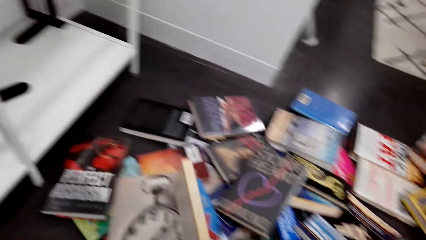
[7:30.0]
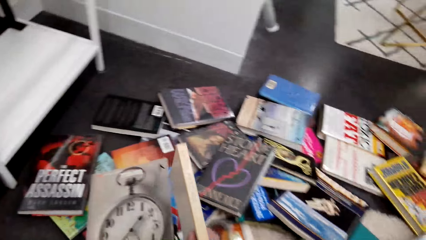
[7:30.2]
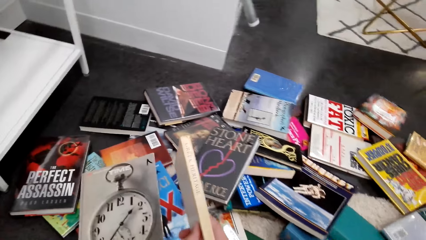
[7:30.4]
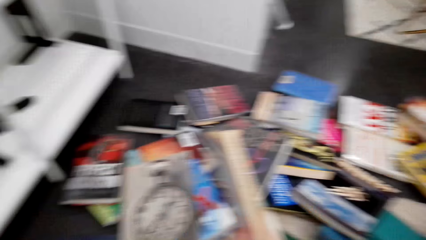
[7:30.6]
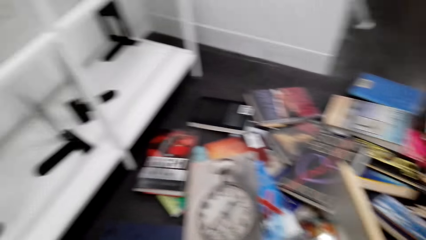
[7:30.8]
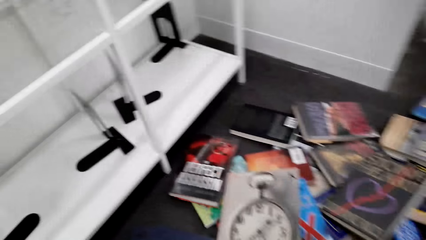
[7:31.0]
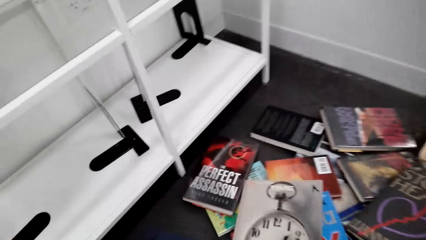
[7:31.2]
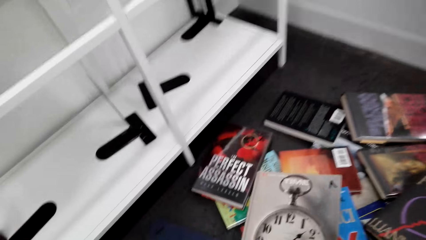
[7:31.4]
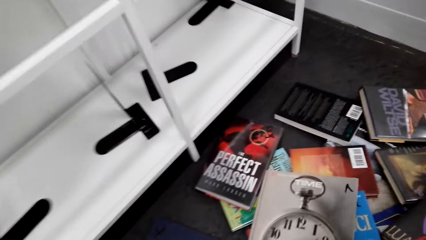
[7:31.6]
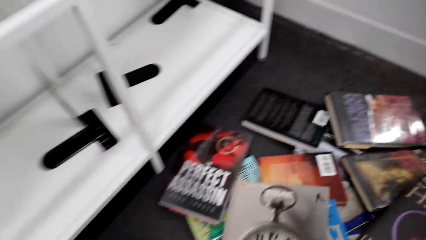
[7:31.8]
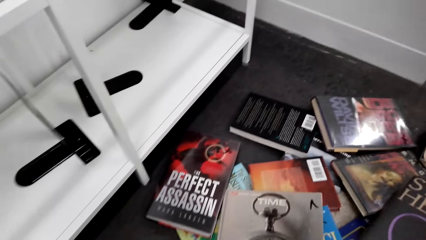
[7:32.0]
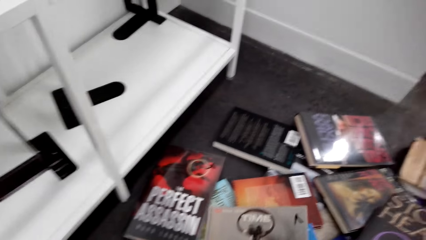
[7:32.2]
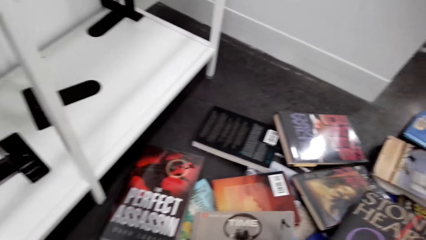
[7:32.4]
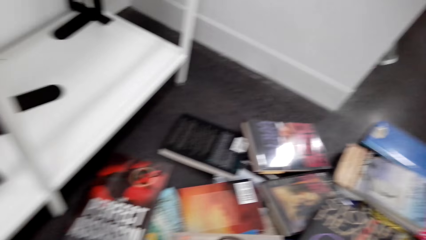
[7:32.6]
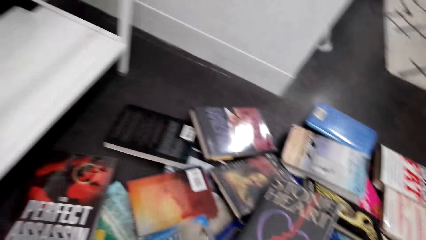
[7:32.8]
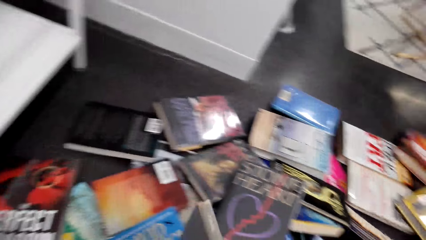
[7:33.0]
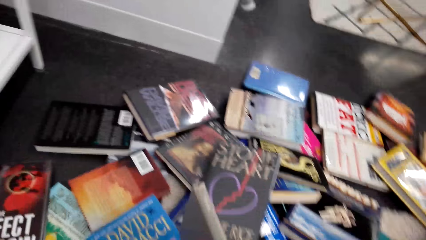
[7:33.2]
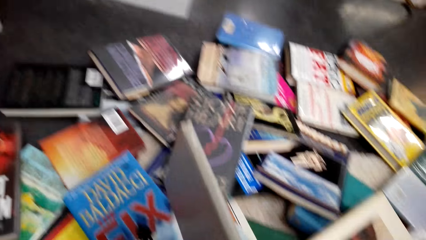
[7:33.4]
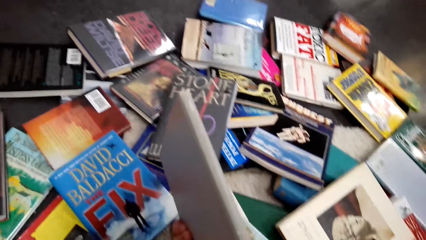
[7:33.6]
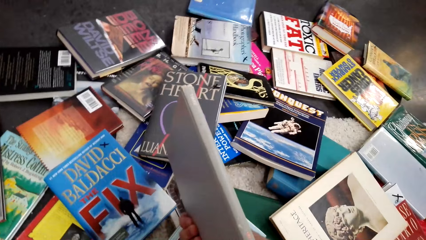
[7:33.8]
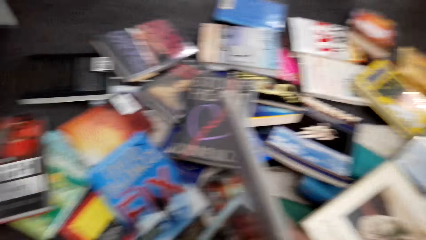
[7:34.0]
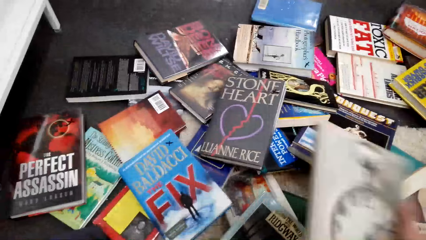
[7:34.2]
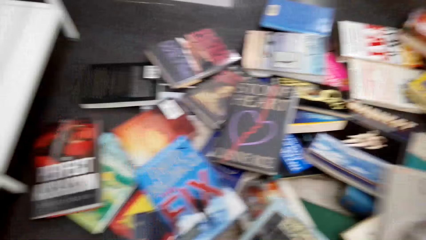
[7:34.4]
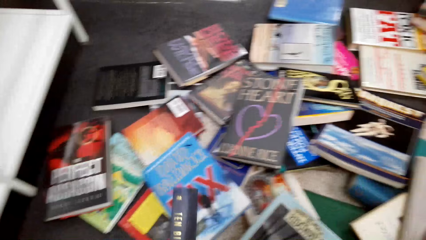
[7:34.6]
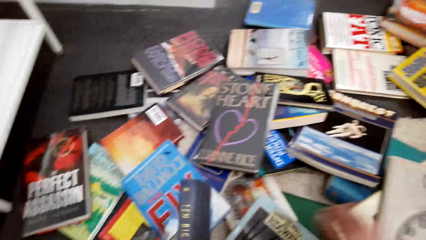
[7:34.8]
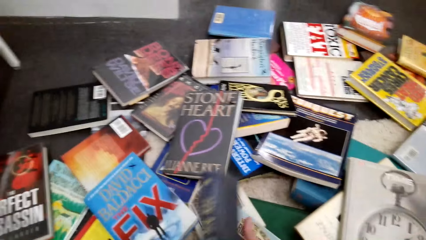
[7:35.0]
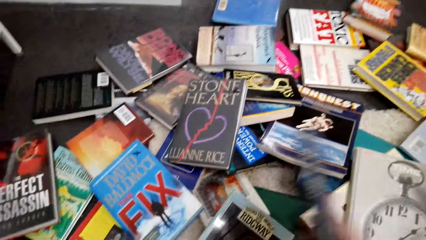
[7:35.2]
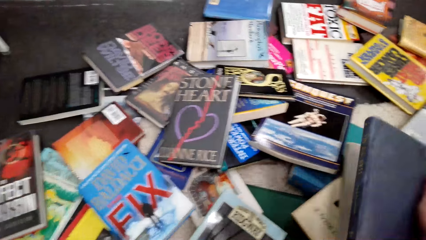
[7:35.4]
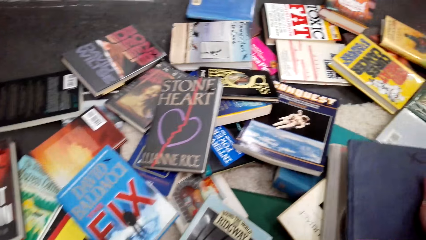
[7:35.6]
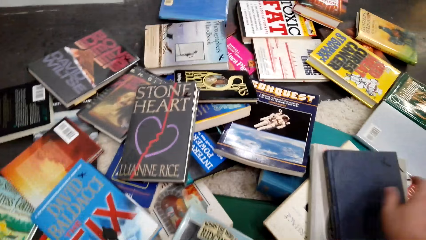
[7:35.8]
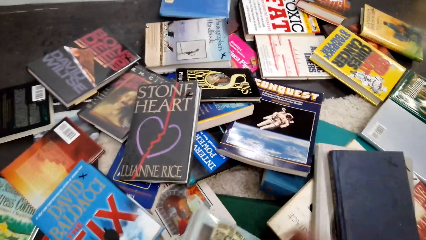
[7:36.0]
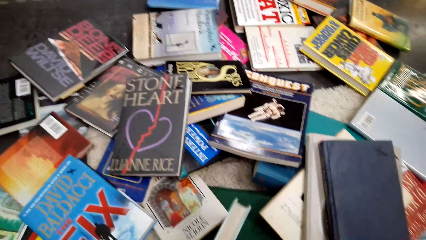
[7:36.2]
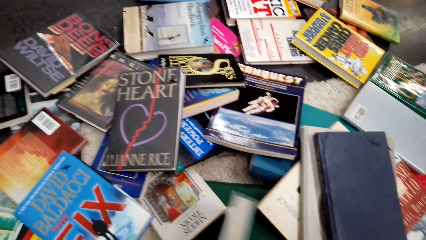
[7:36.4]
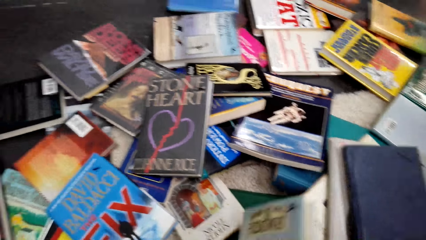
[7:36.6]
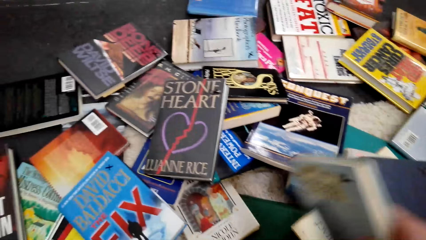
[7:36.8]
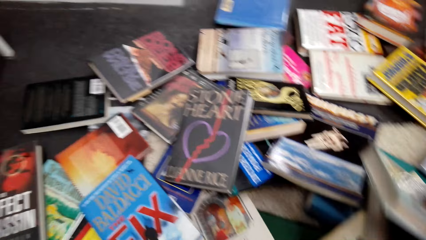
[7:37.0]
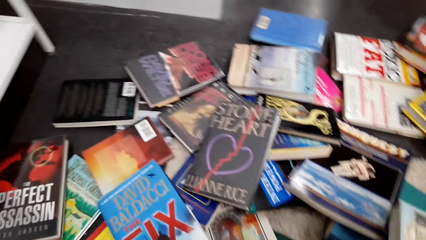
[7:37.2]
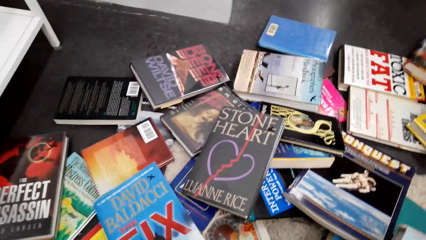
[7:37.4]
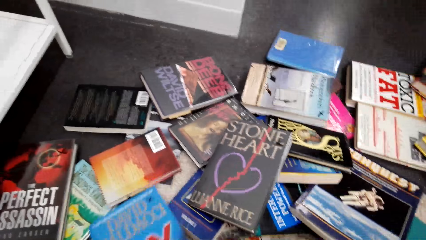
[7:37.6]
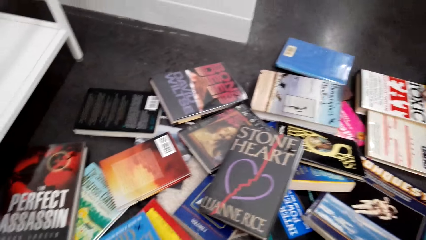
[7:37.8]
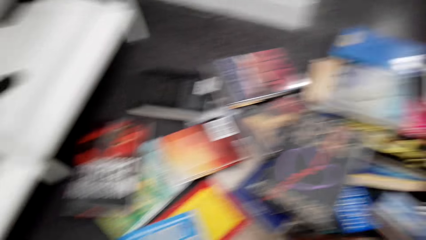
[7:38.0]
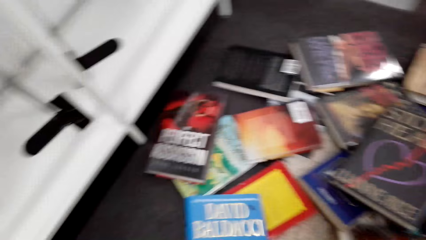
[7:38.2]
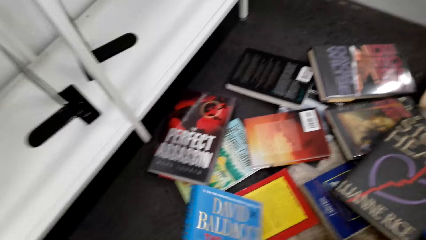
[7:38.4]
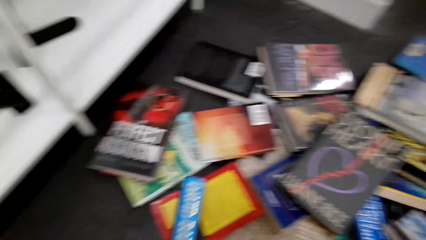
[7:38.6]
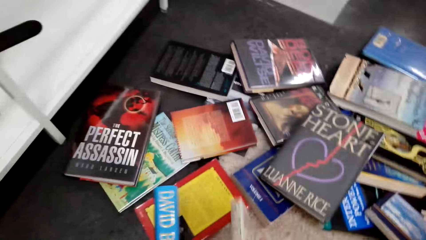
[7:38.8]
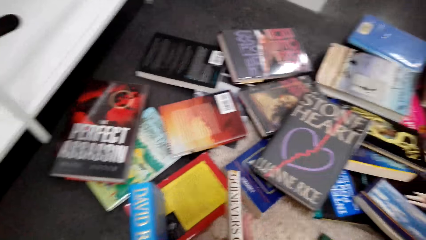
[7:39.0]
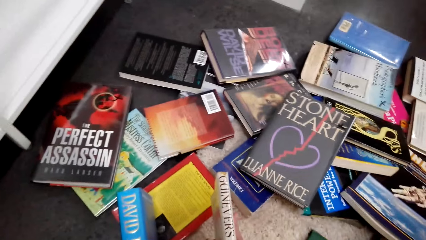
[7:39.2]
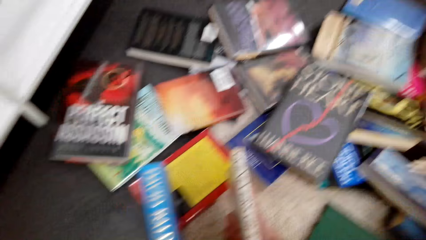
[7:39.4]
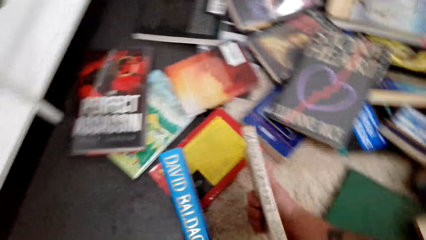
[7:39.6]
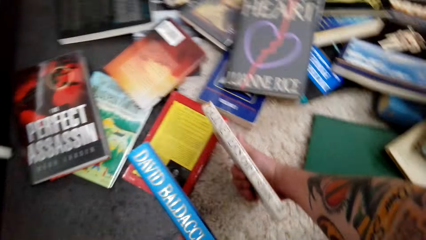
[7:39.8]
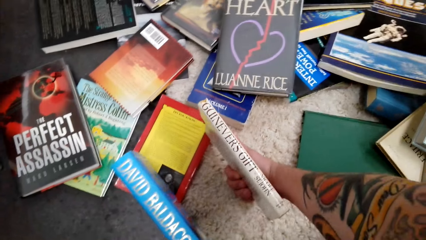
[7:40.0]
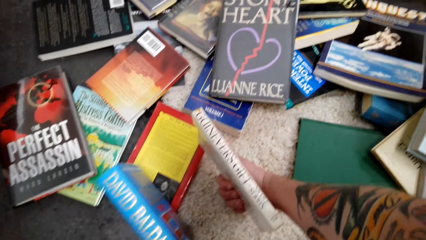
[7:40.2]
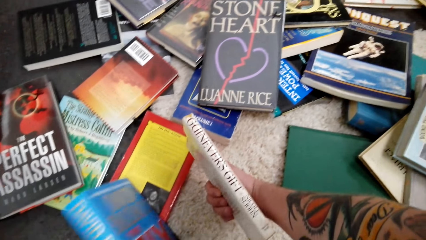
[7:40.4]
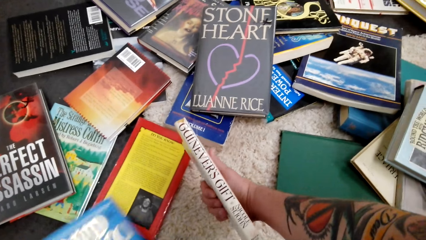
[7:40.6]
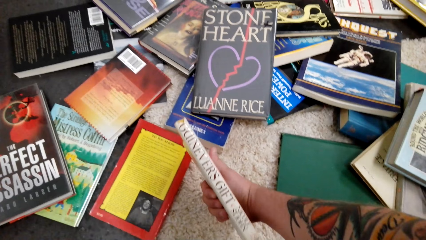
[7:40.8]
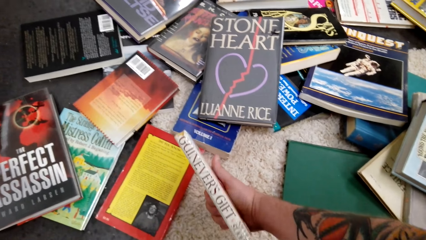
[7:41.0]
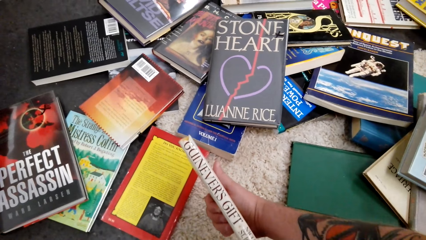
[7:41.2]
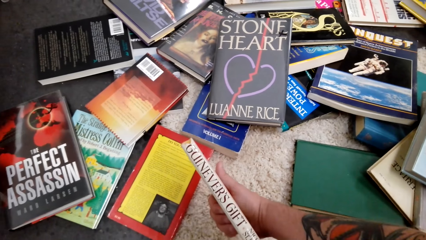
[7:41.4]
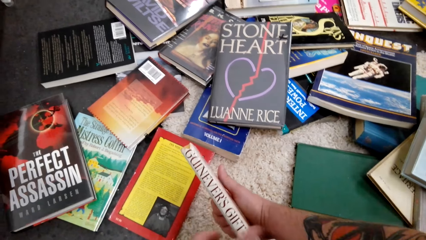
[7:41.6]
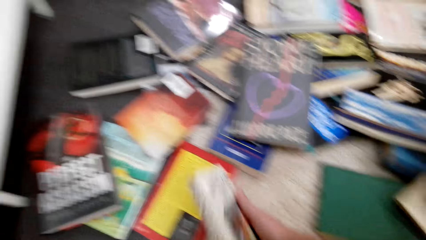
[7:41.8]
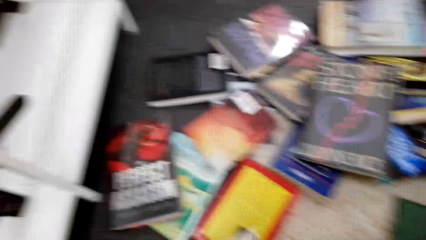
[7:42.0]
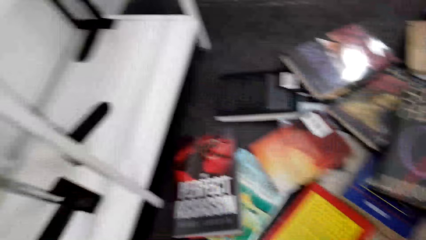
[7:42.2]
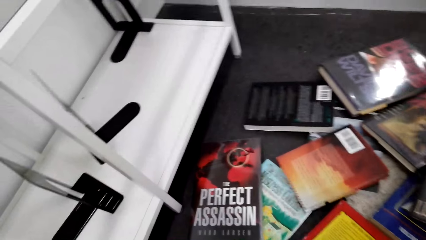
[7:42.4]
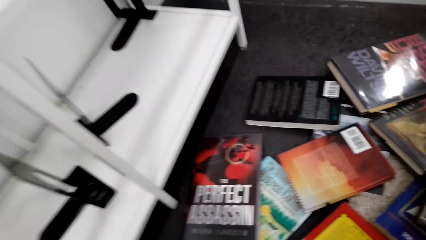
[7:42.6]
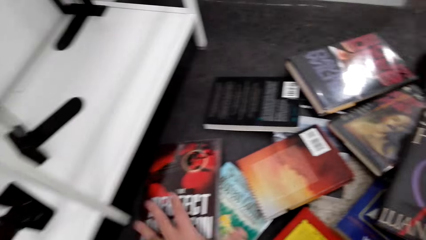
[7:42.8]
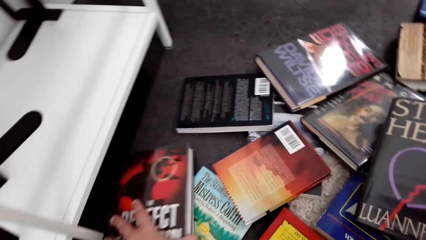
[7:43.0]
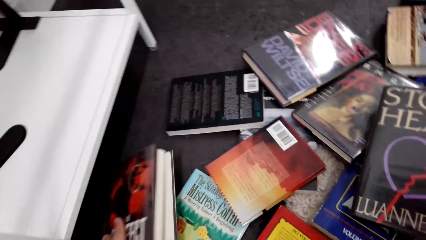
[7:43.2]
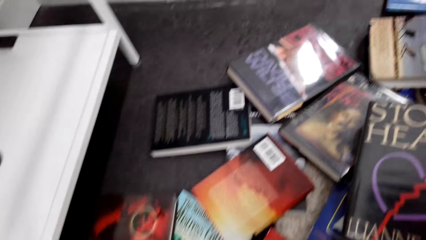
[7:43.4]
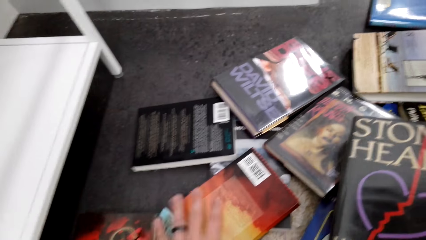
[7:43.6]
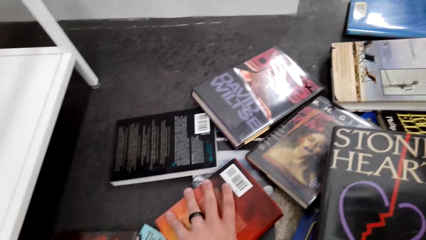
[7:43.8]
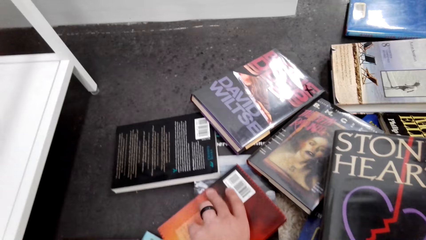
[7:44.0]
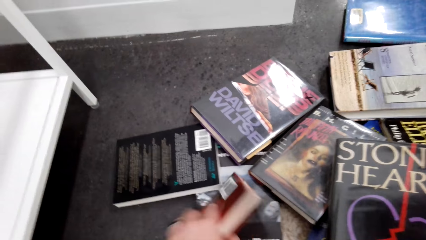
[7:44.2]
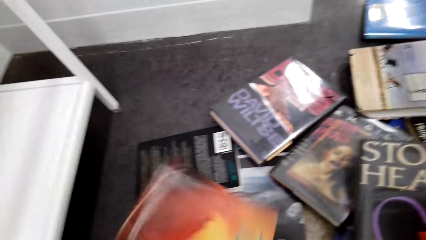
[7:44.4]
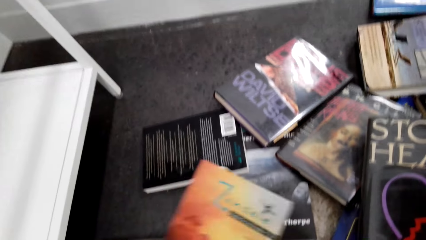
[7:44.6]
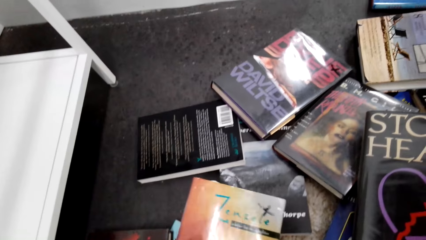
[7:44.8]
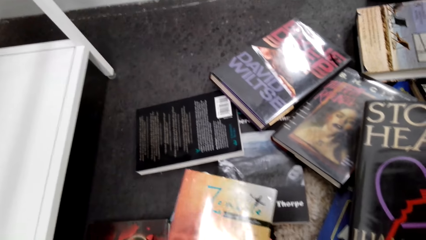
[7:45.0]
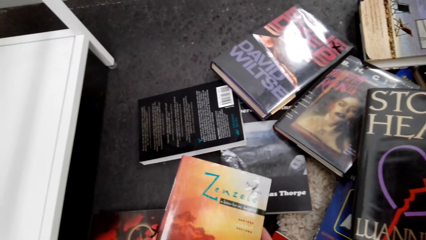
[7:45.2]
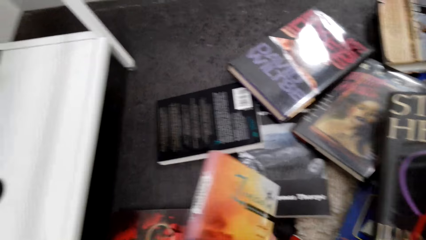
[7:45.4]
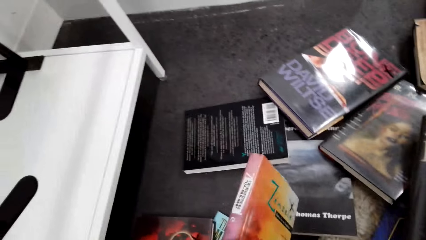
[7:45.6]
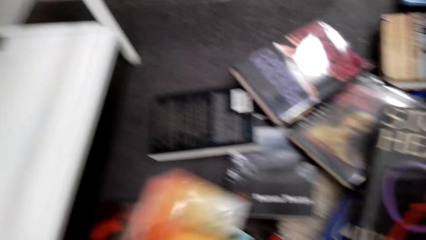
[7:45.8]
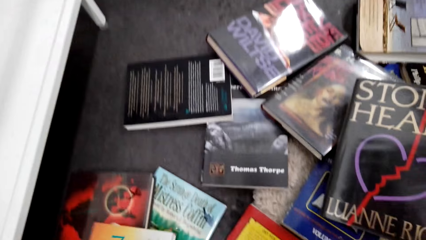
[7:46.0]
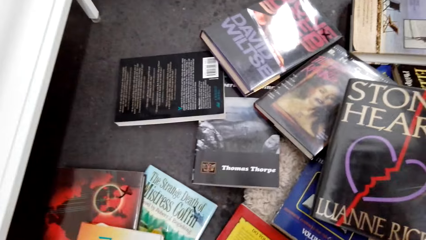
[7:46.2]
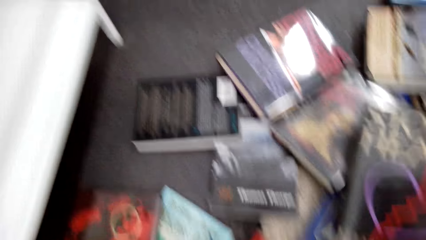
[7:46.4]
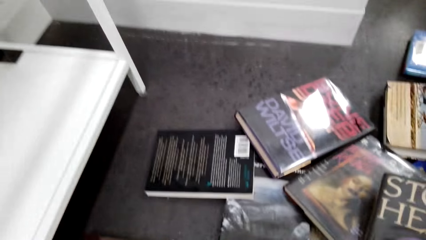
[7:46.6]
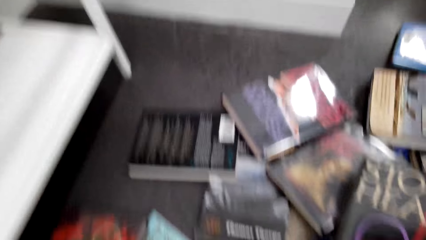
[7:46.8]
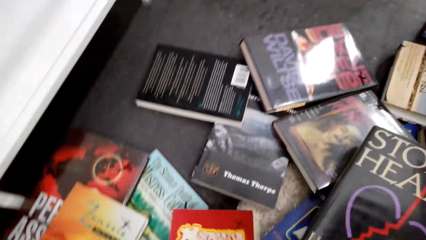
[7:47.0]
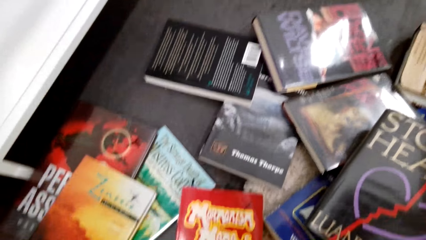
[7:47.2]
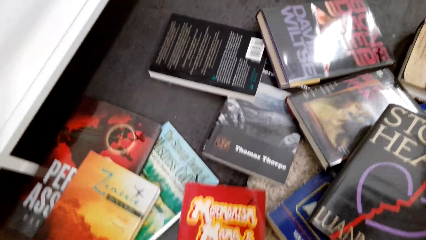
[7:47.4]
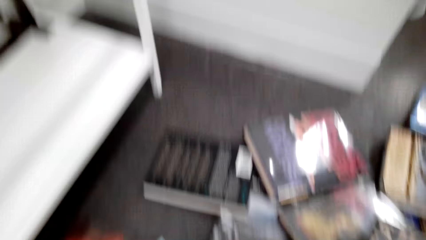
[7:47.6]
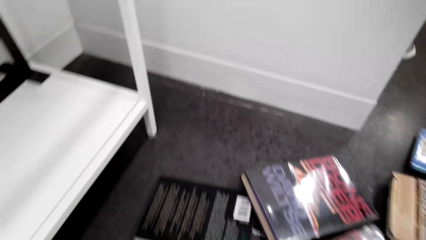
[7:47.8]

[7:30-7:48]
The camera wearer examines the book. They pick the book from the floor. They drop the book. They pick the book from the floor. They examine the book. They pick the book. They drop the book. They touch the book from the floor.
